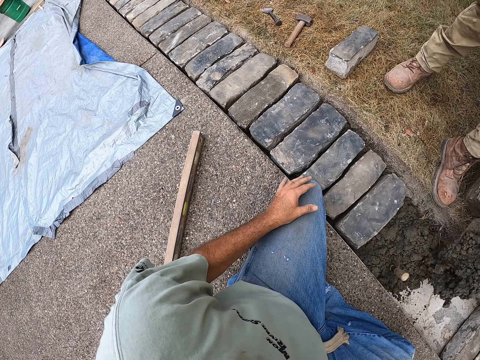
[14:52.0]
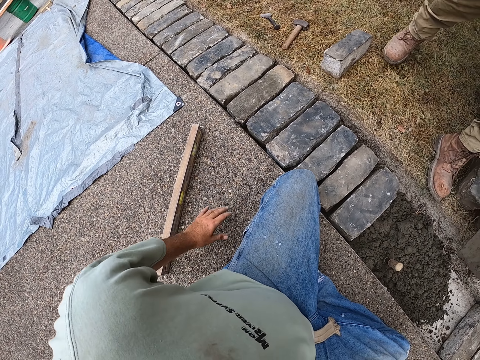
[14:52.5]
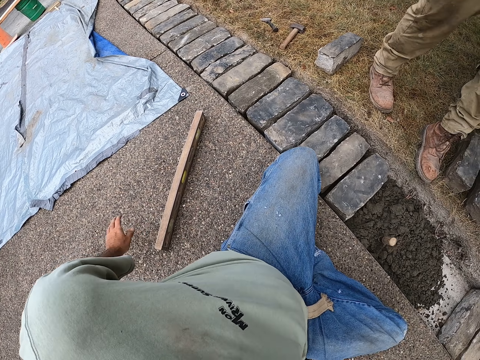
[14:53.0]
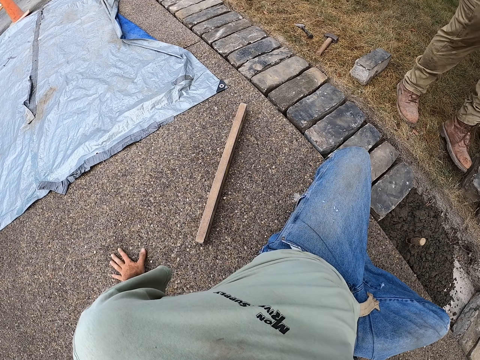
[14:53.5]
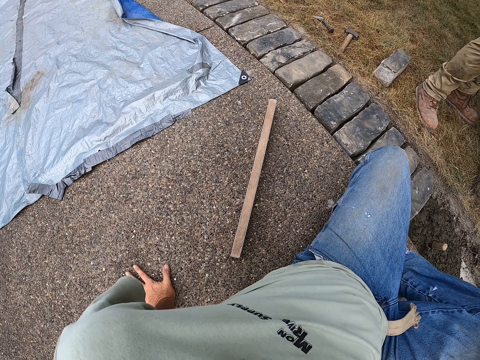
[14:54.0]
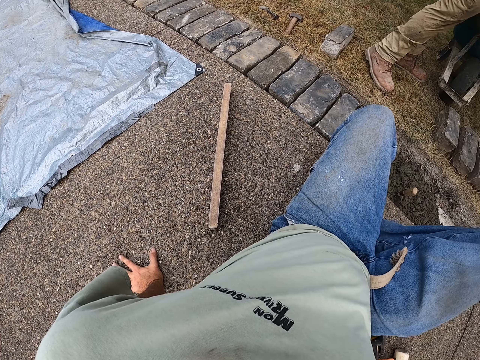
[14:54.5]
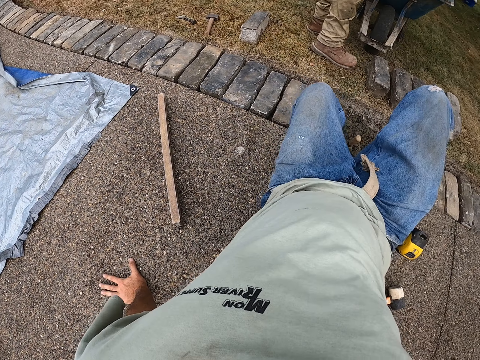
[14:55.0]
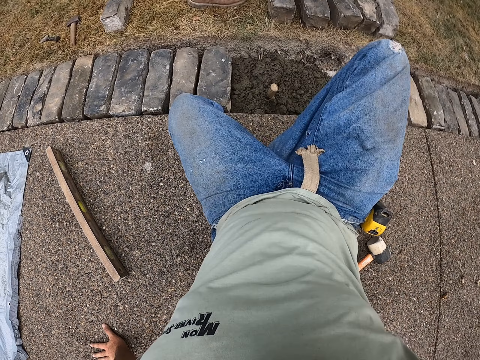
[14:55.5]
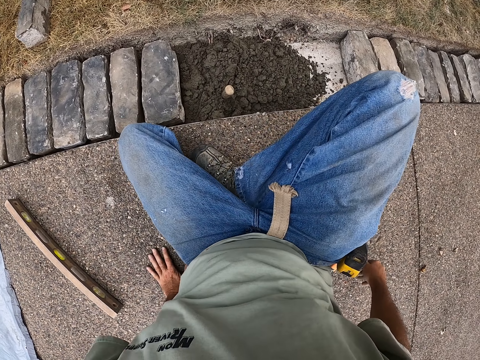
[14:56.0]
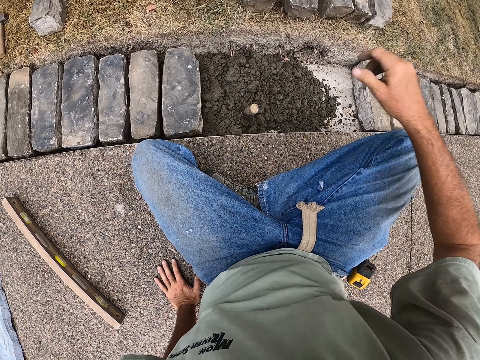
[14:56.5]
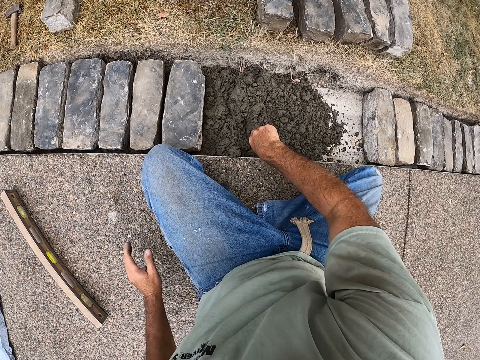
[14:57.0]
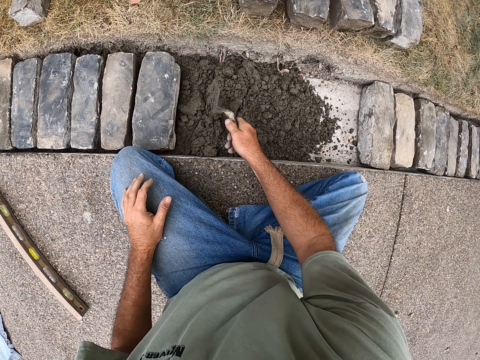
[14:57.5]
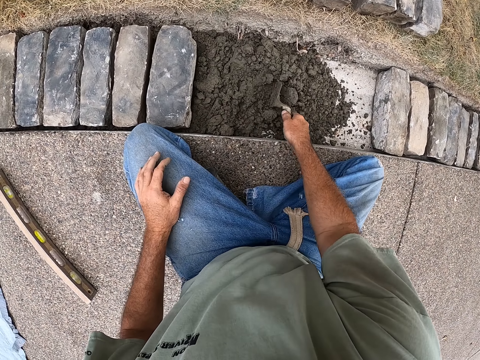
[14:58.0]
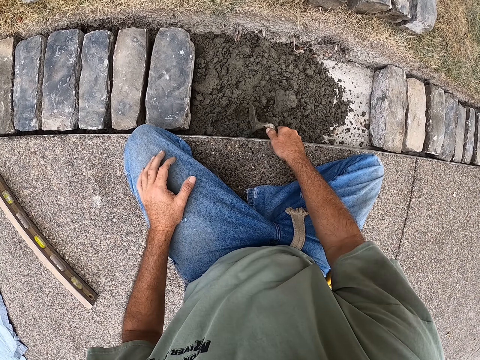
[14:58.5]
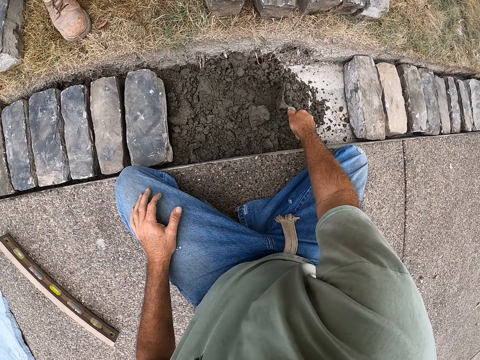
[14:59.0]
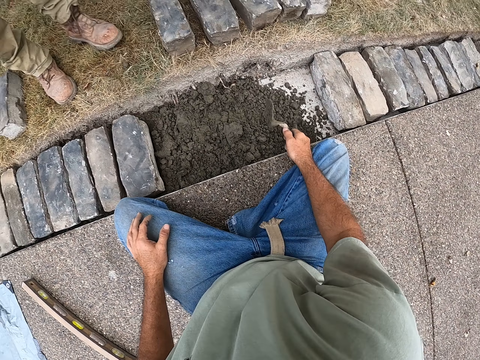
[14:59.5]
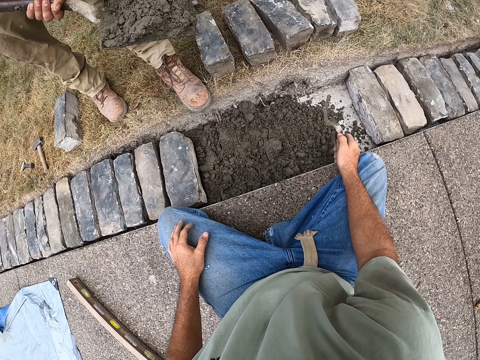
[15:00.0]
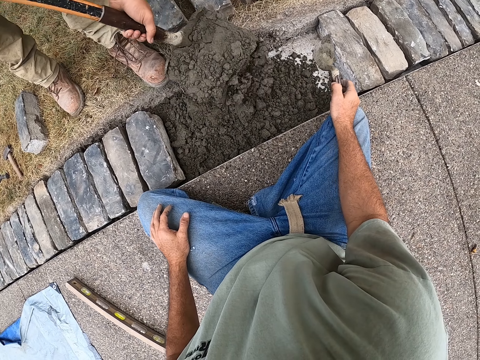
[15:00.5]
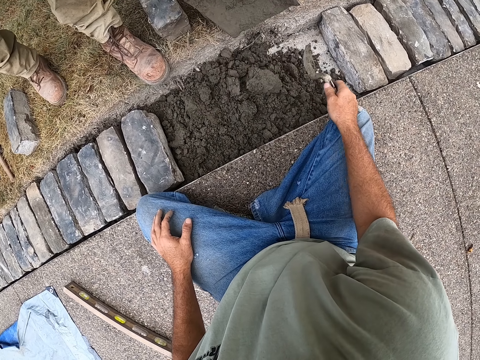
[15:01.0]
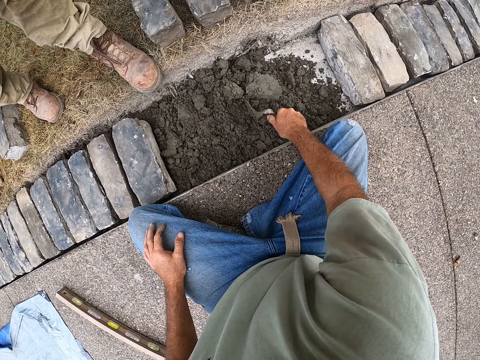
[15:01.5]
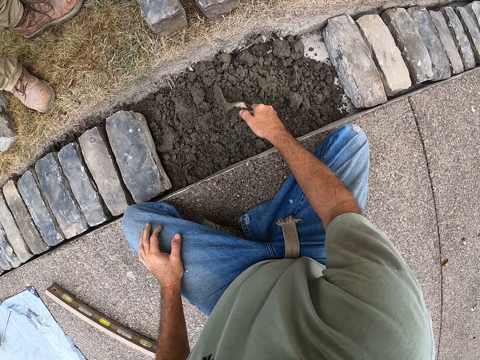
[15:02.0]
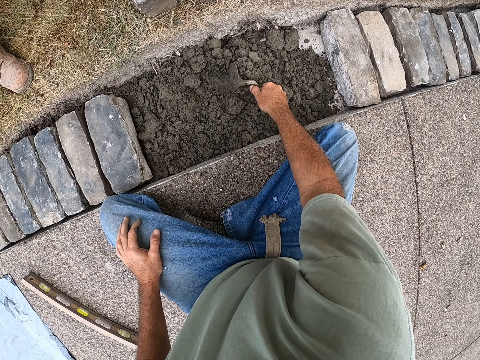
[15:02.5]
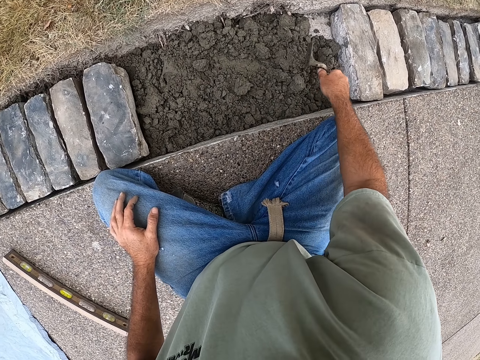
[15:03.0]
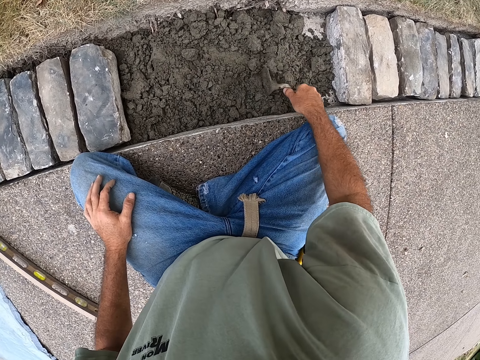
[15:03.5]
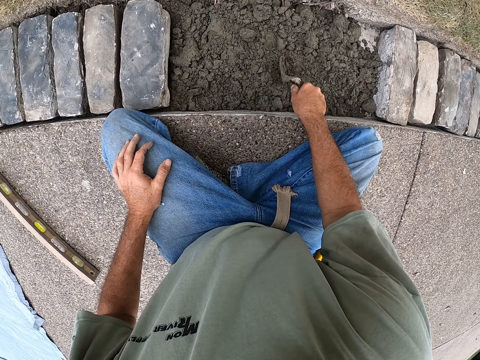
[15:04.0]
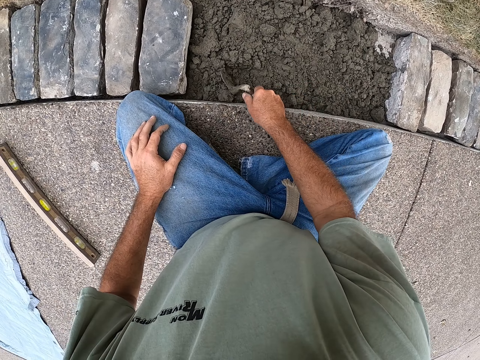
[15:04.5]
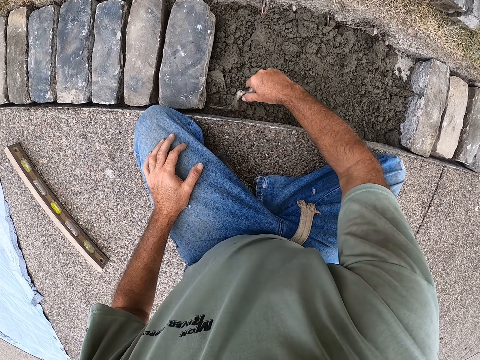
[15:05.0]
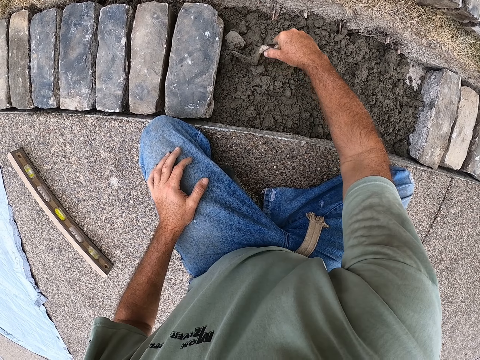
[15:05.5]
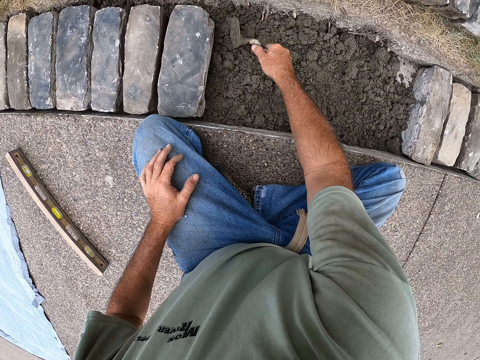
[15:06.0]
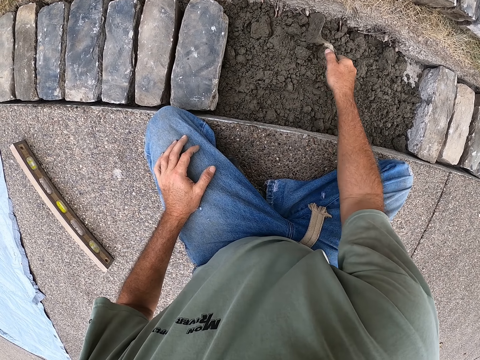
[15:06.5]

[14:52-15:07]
A man pours the mortar in the hole. The camera wearer puts his hands down. He moves his body. He separates sandy soil by the spade. The man pours the mortar in the hole. The camera wearer spreads the mortar with the trowel.

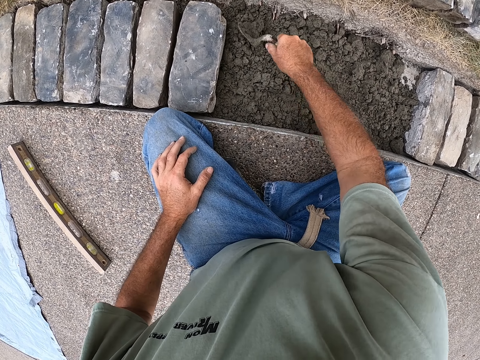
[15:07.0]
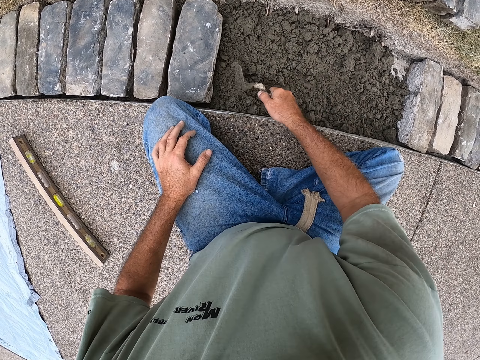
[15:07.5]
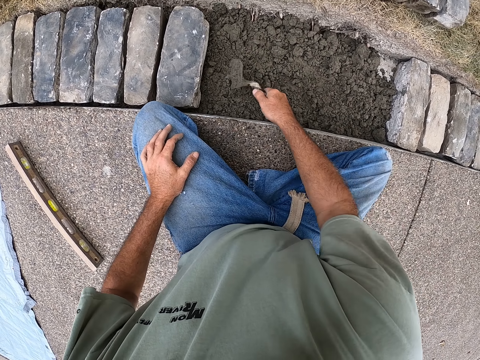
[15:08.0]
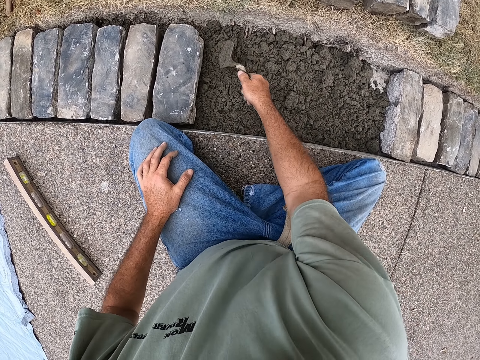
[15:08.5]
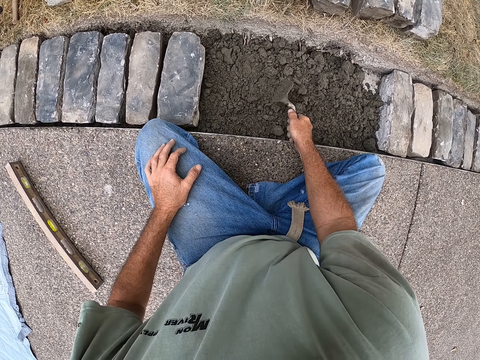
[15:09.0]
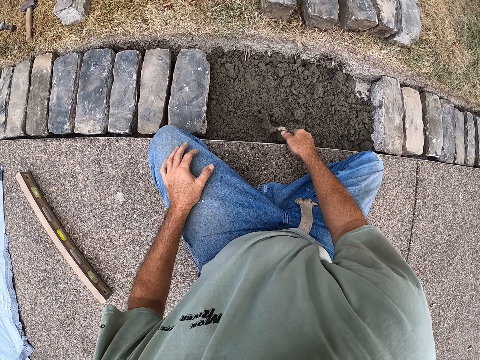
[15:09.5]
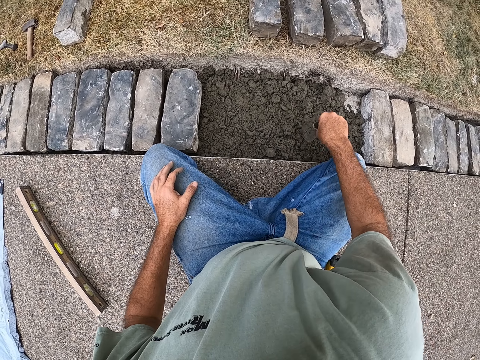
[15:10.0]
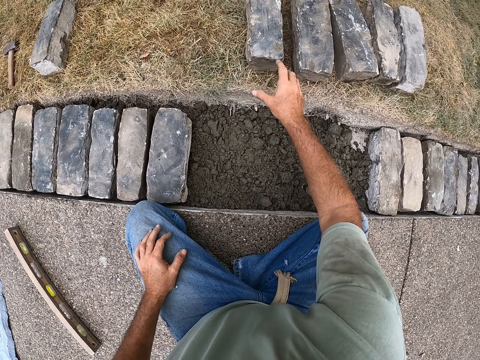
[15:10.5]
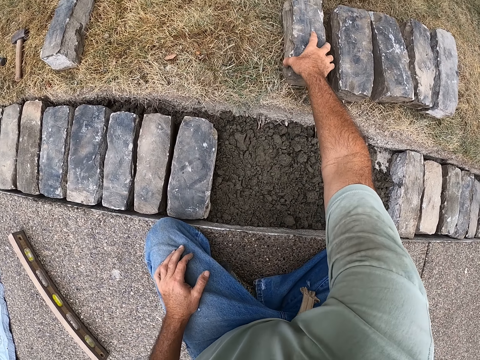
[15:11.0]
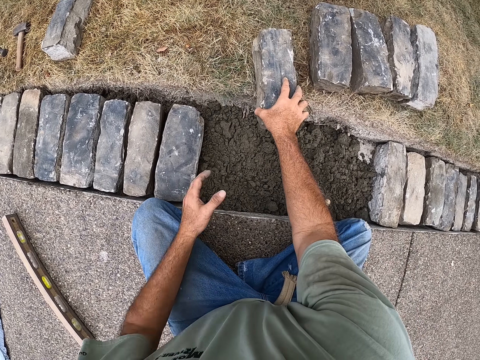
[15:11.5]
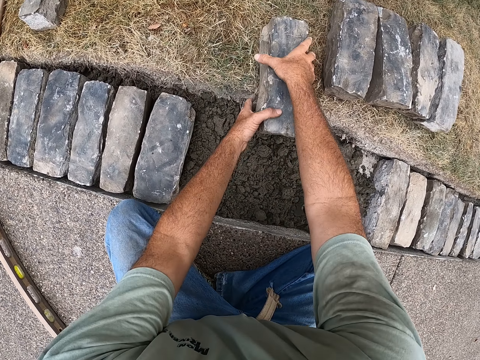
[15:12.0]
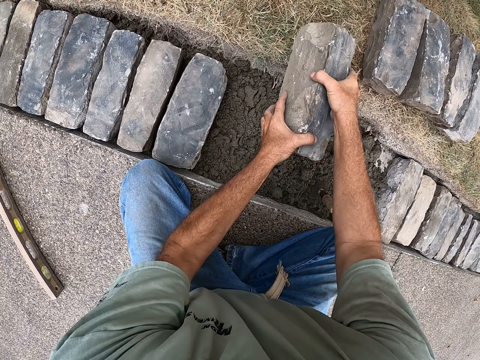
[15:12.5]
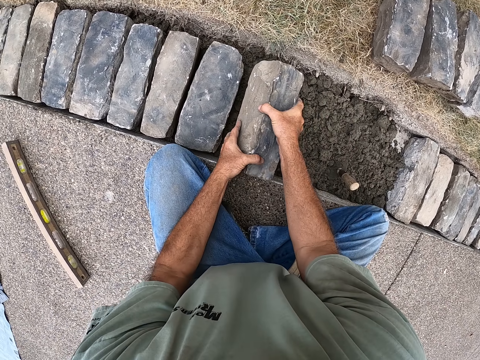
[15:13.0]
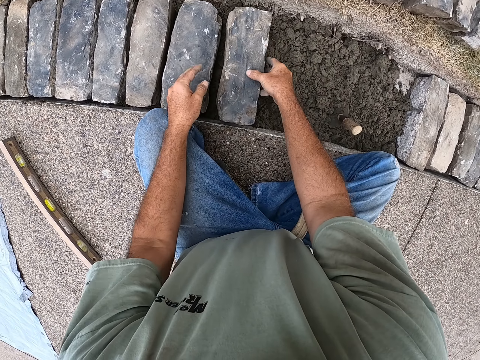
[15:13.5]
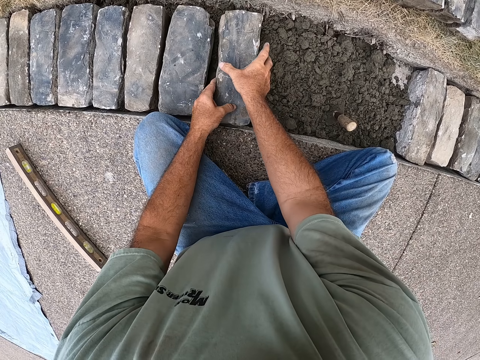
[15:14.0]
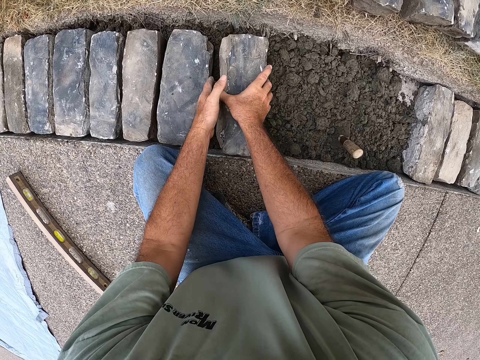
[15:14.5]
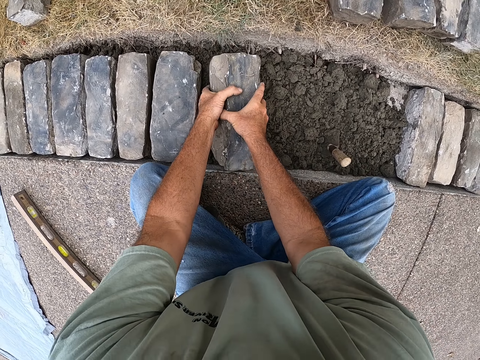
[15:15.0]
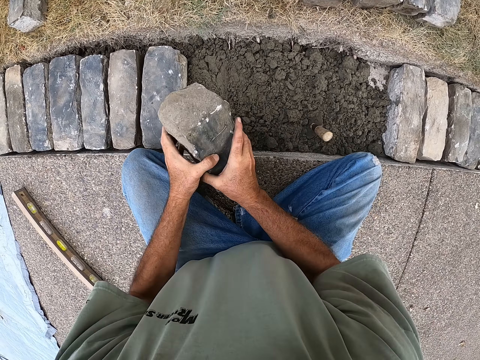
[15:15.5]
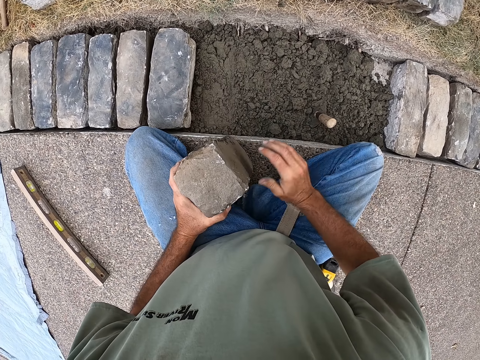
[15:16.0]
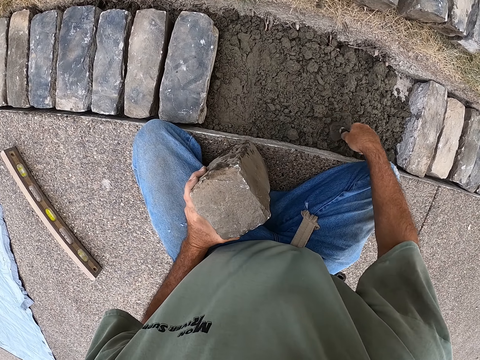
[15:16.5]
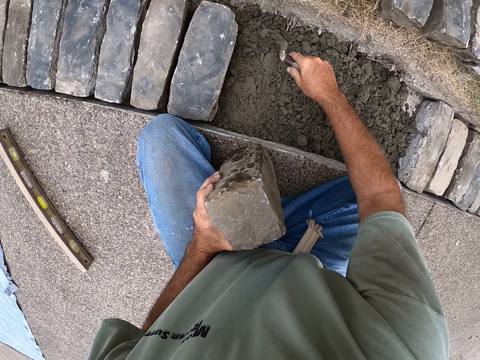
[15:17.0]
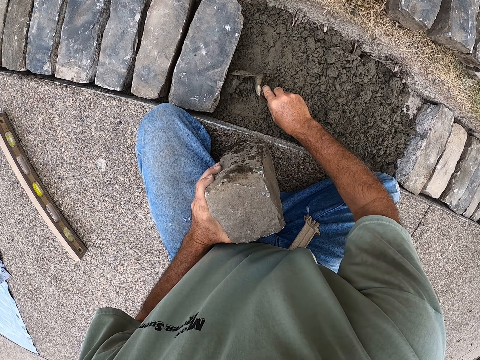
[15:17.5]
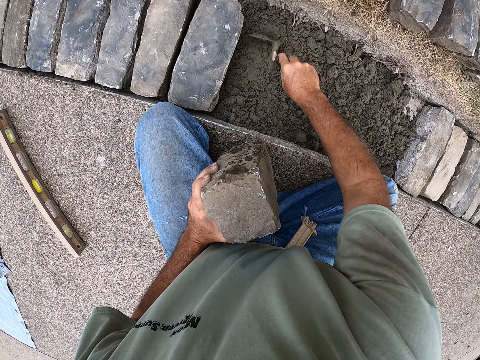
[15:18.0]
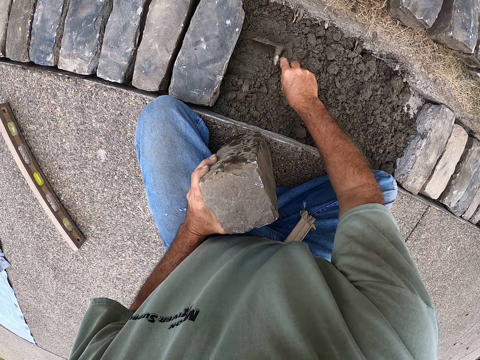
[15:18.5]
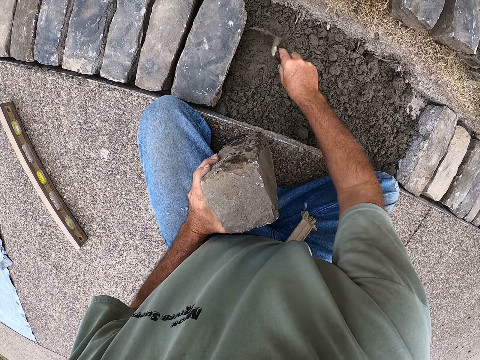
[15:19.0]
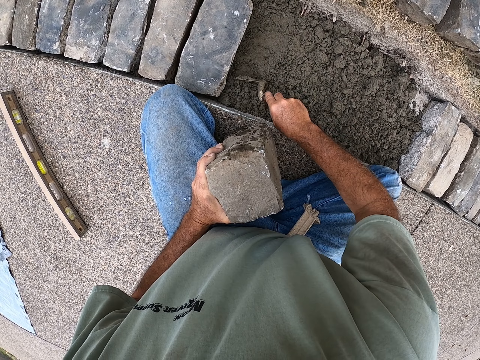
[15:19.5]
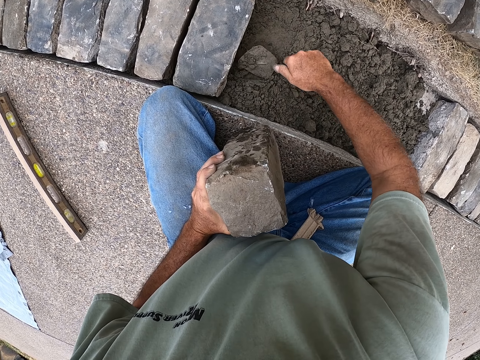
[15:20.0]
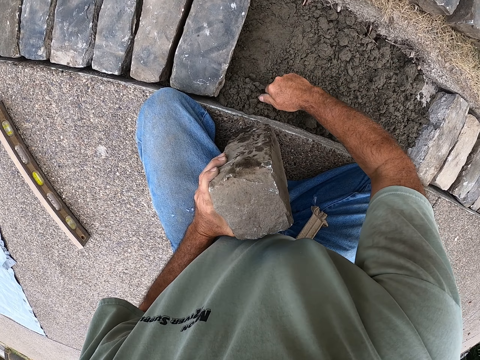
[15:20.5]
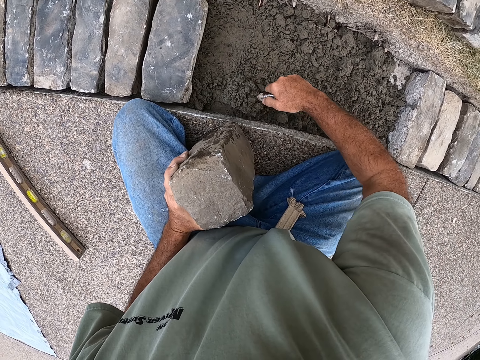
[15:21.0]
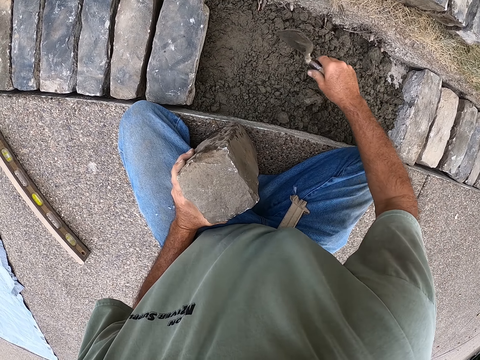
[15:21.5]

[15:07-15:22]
The camera wearer picks the brick from the ground. They touch a stone. They separate sandy soil by the spade. They spread the mortar with a trowel.
